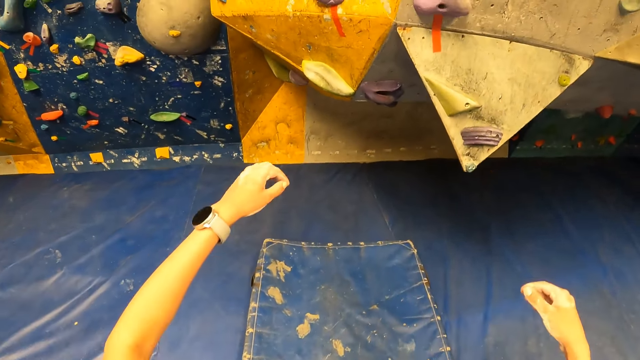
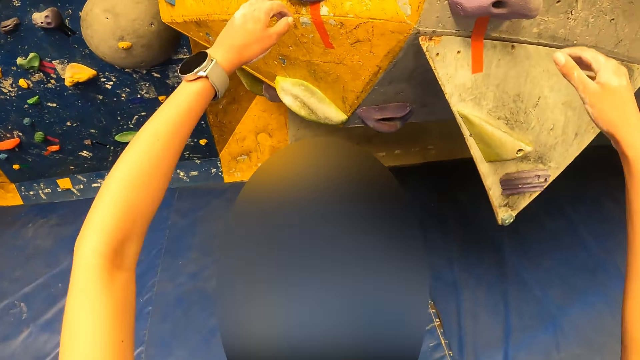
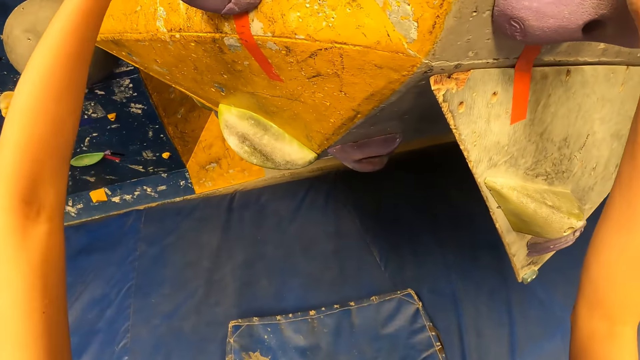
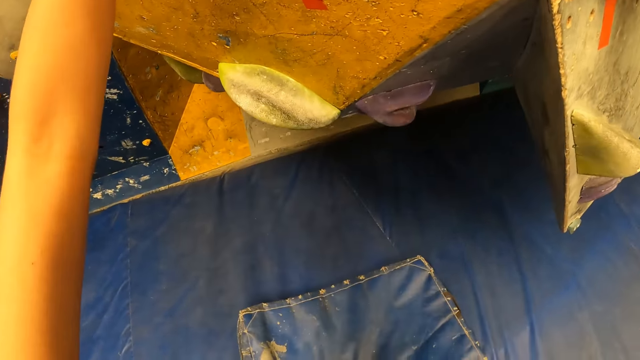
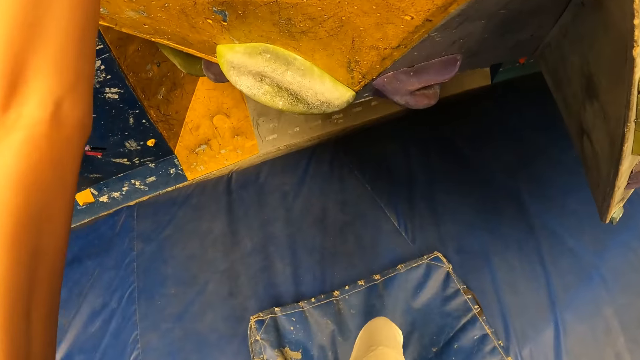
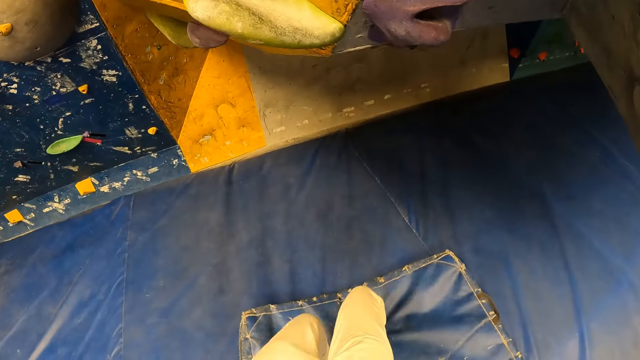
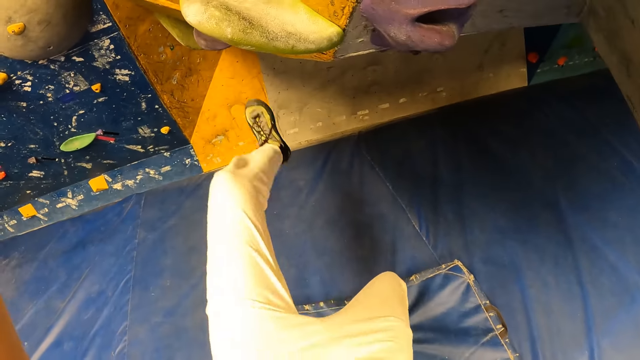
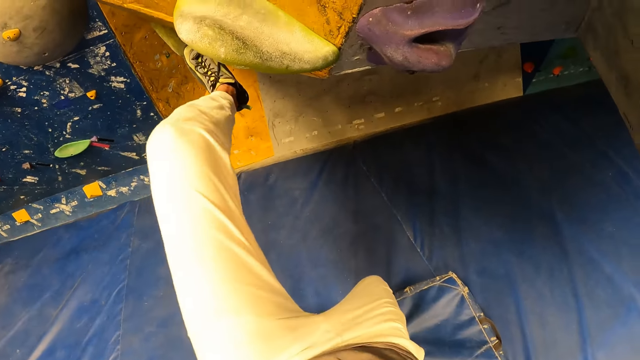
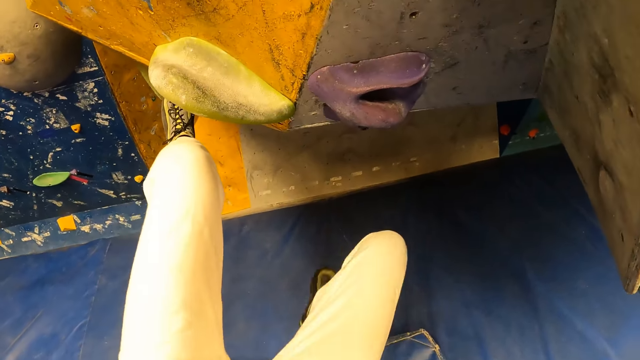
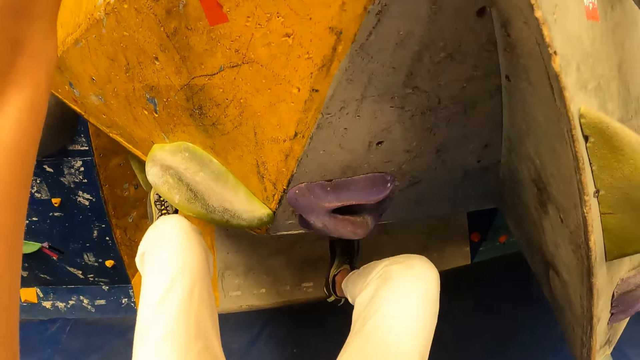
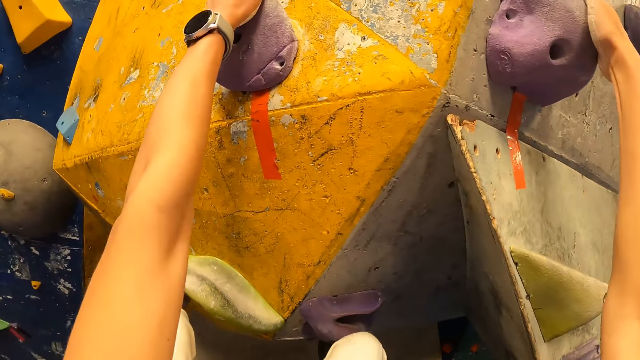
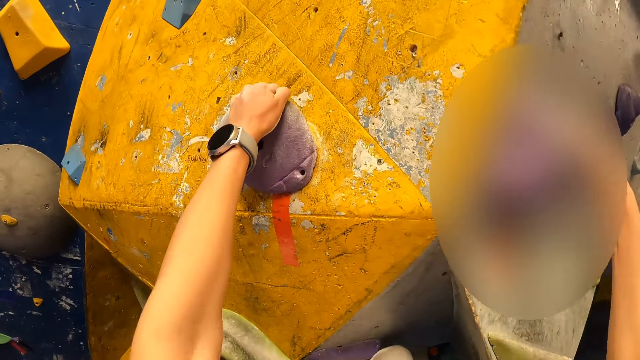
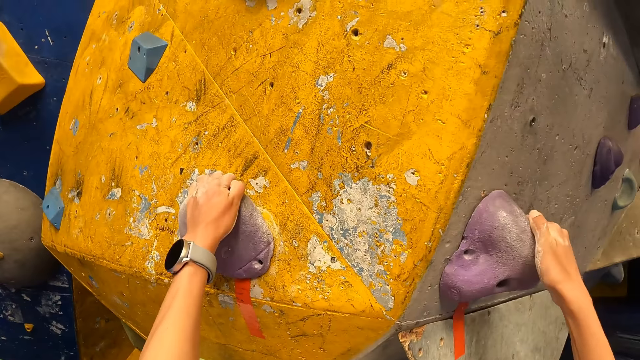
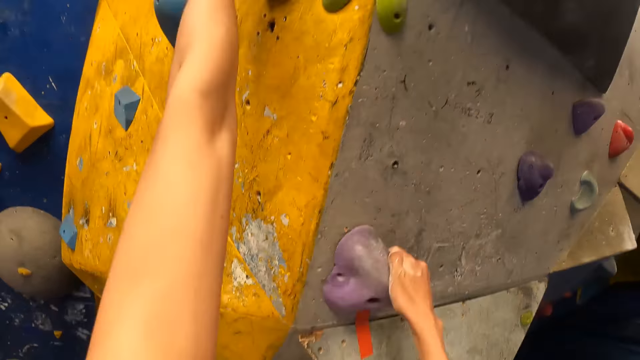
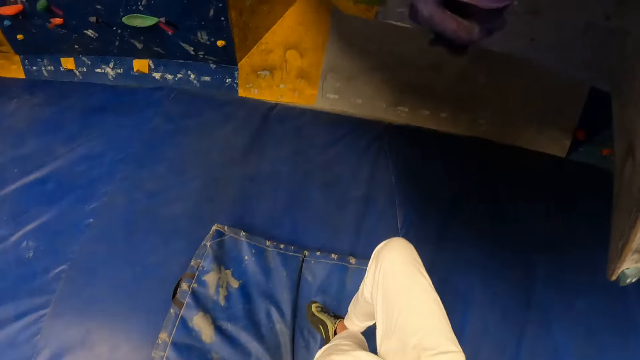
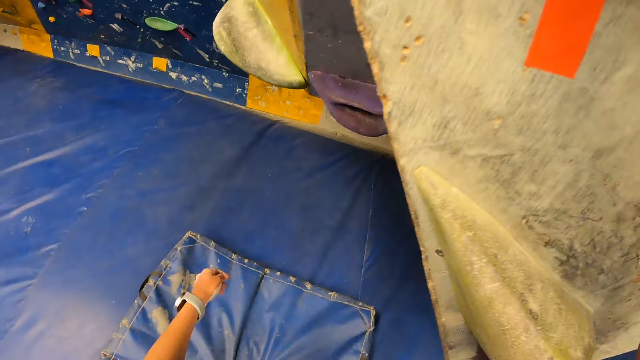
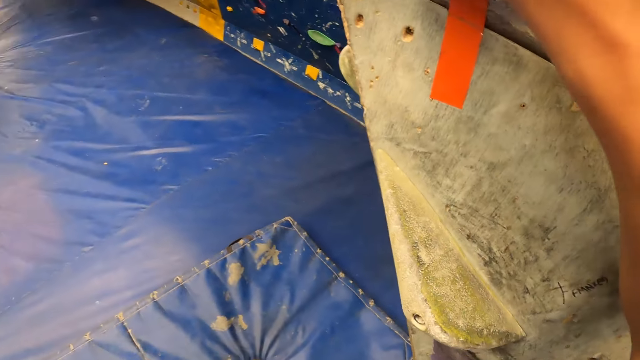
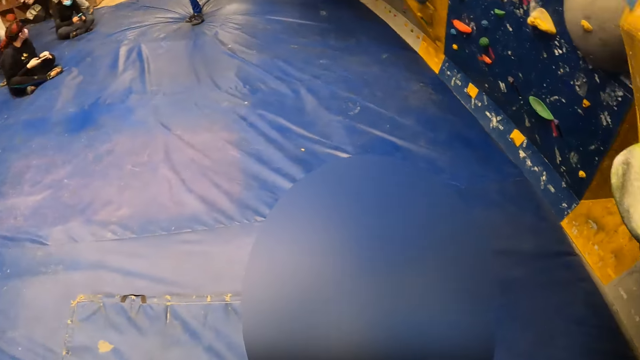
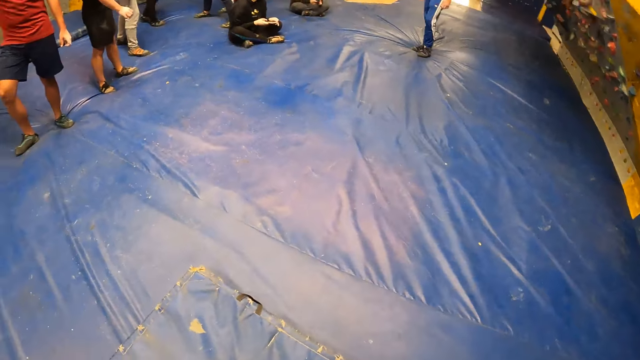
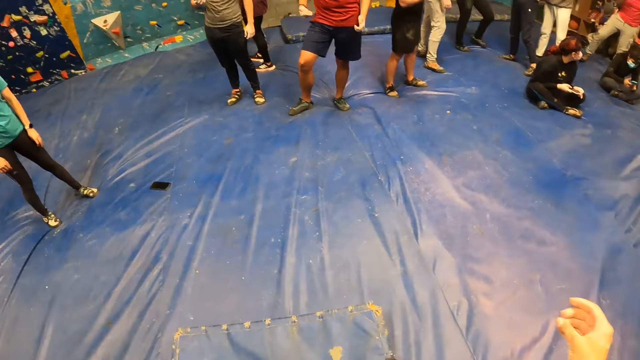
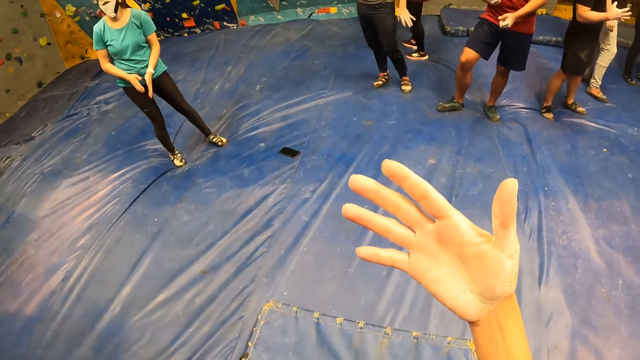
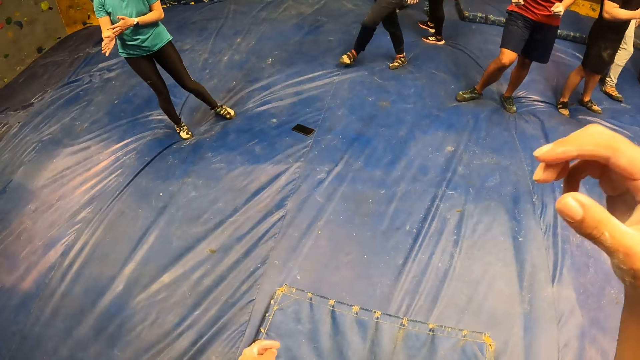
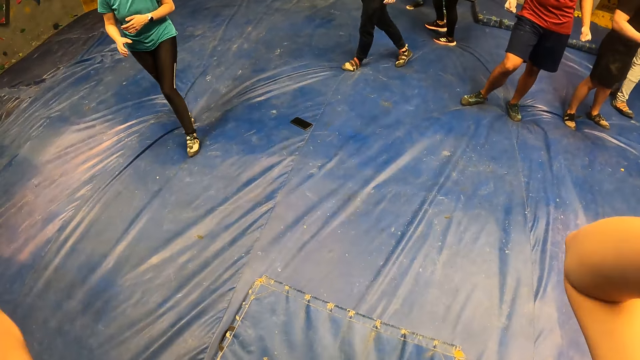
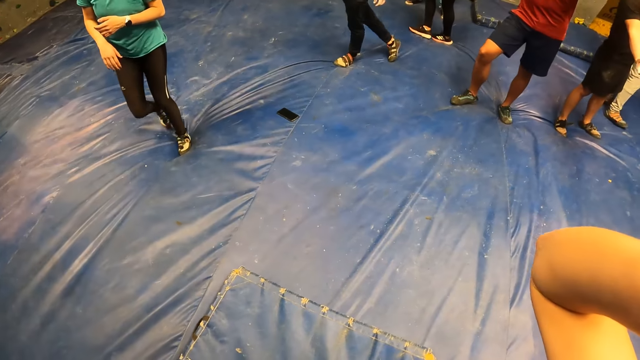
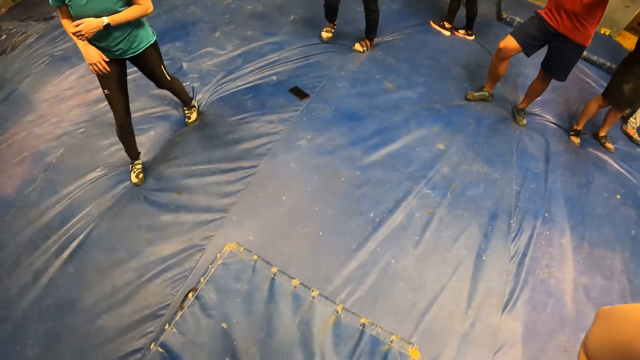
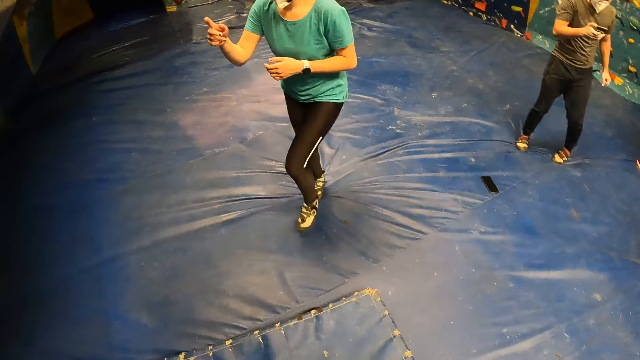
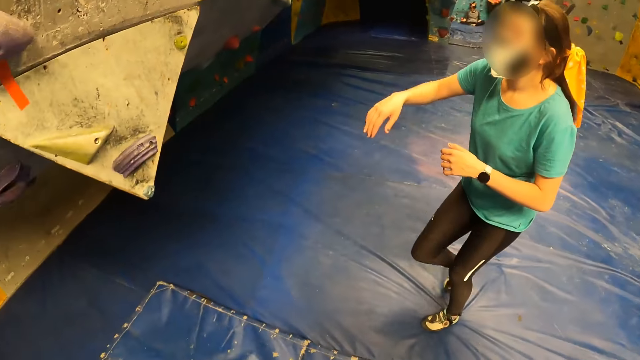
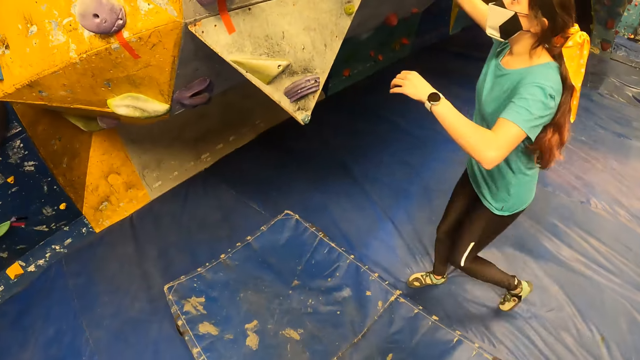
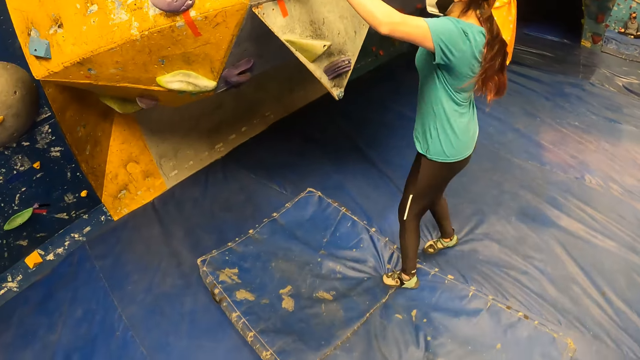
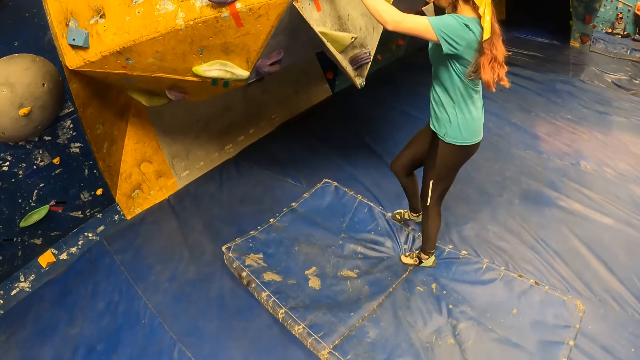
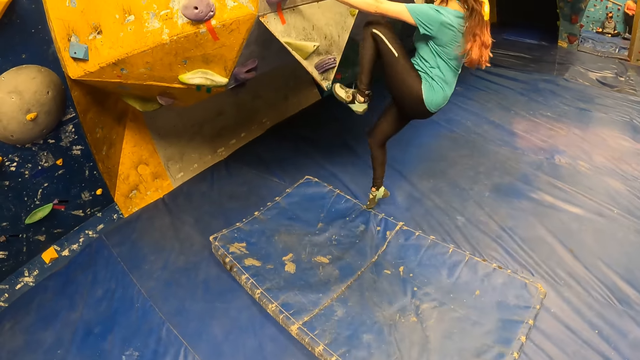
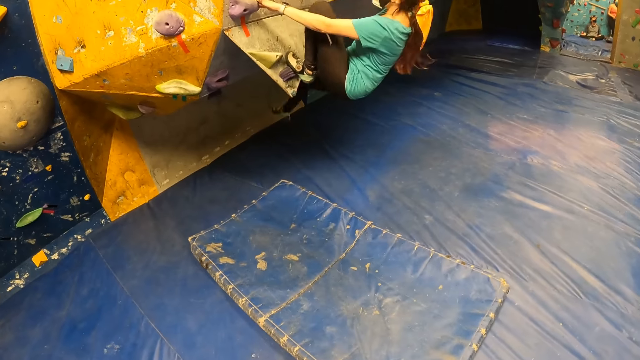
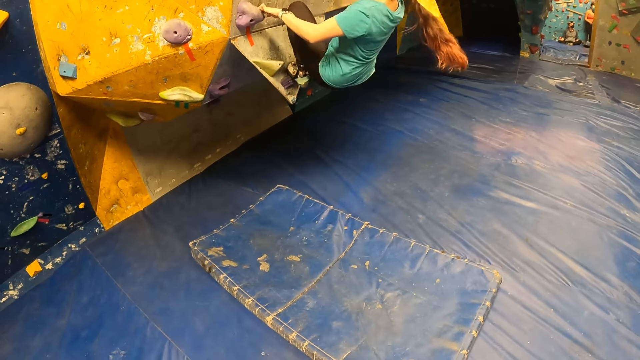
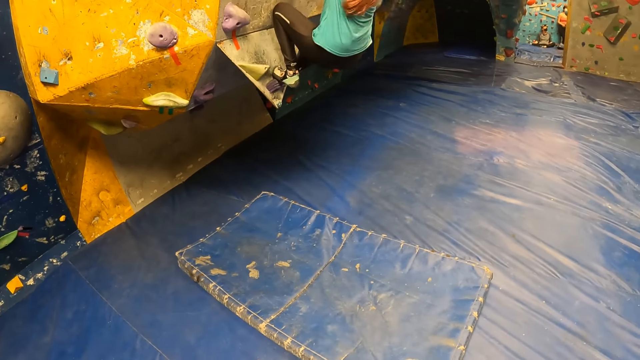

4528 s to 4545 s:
The camera wearer tries to climb the wall of the climb challenge. They place her hands on the climbing wall. They climb the climbing wall with her hands. They jump to the blue mat. They fall off the climbing wall. They stare at his hands. They touch something.

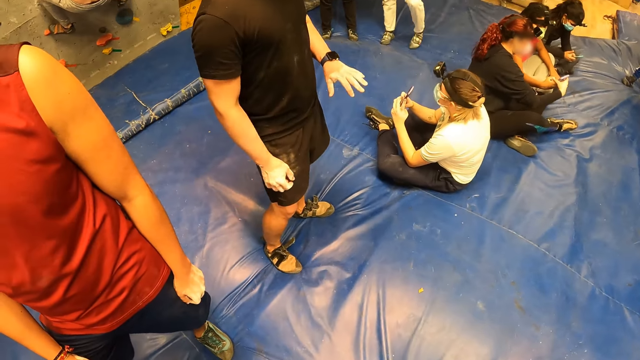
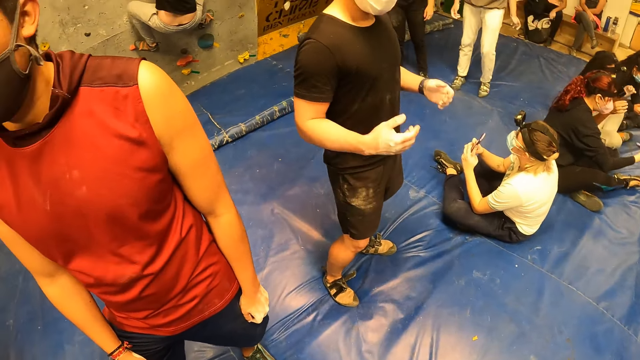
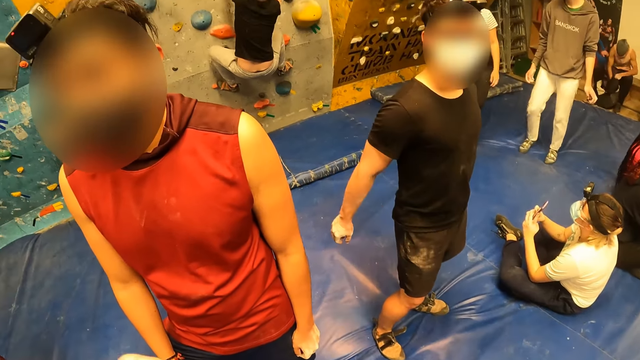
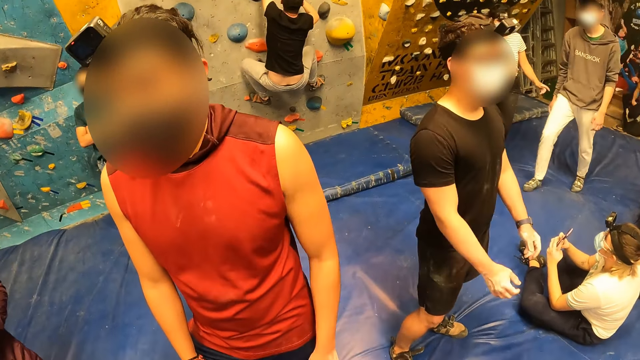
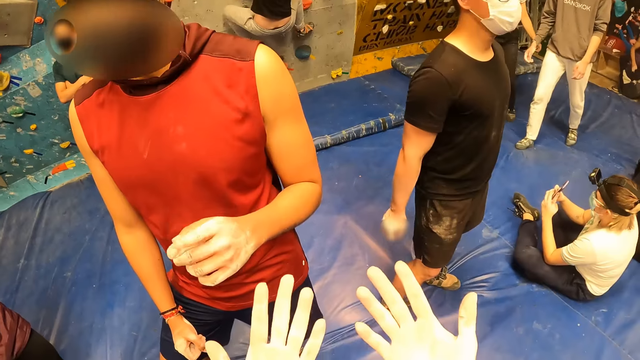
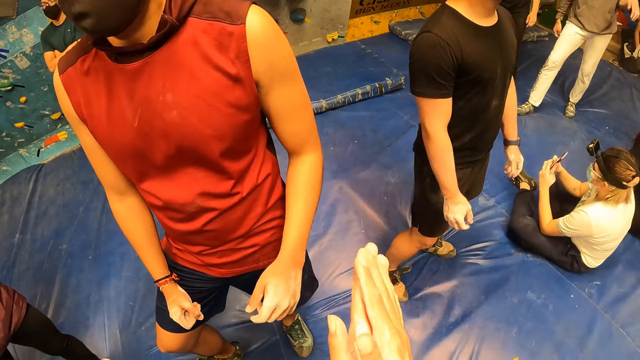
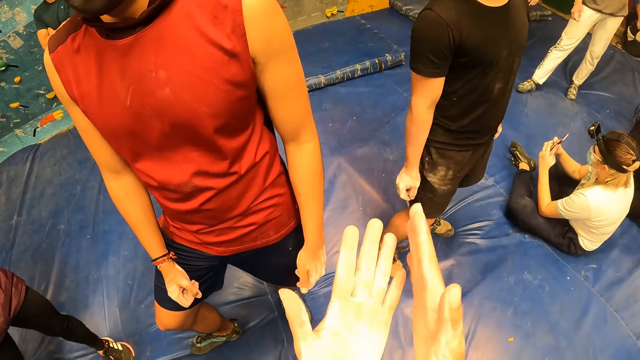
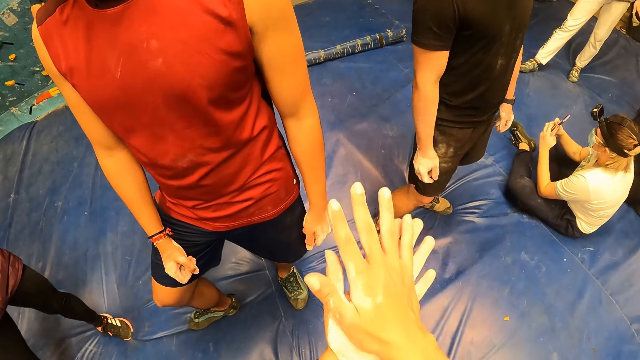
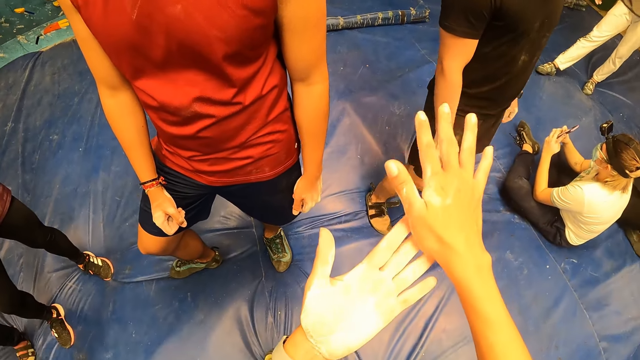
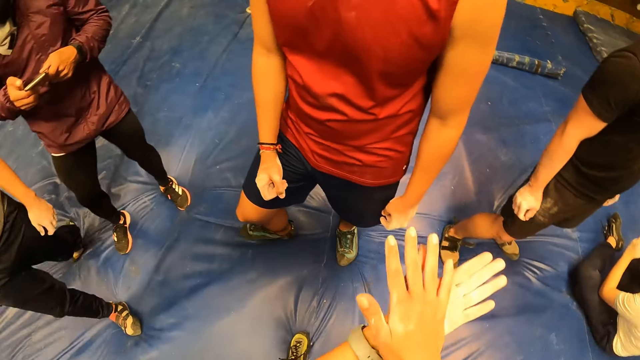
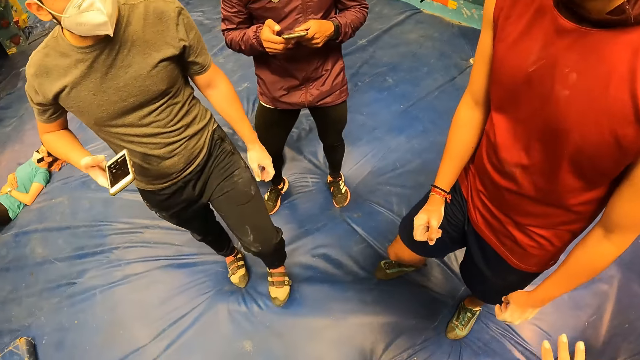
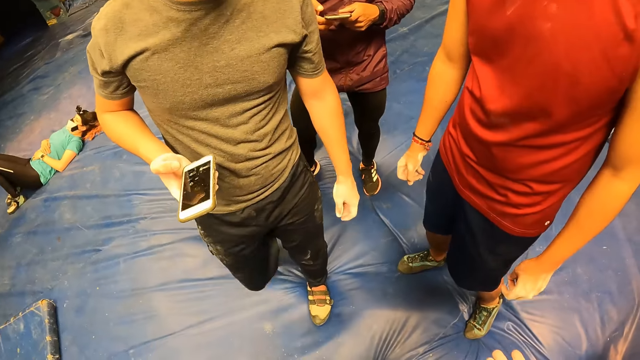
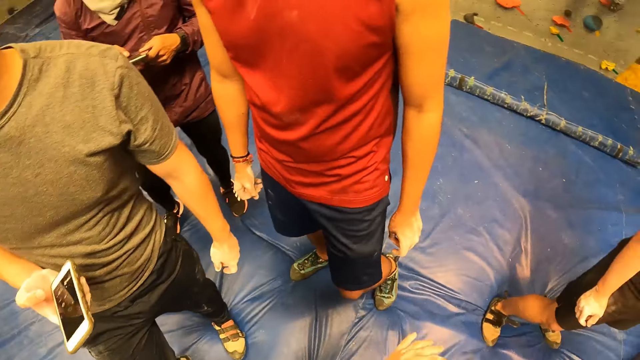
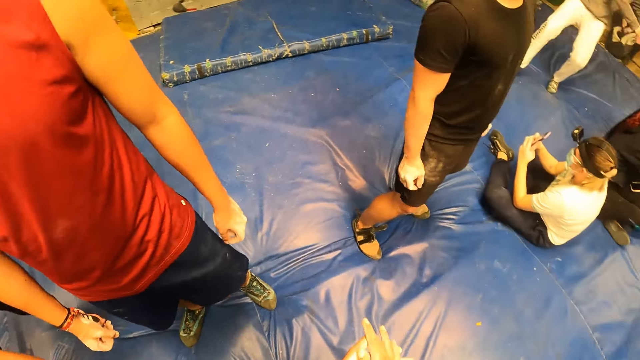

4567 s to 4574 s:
The camera wearer stares at his hands. They rub her hands together.
